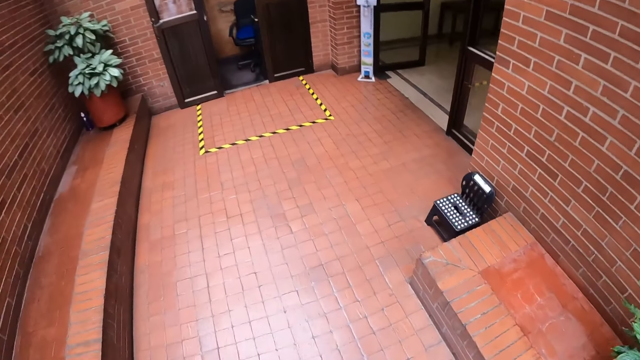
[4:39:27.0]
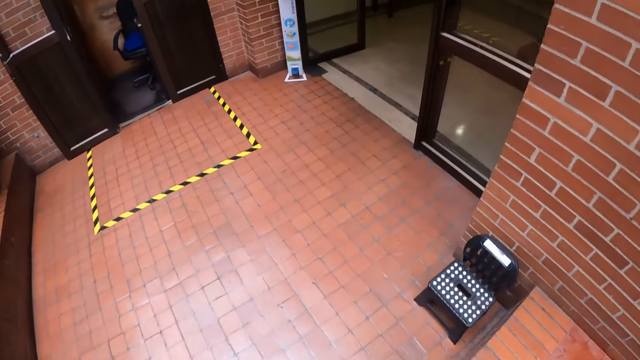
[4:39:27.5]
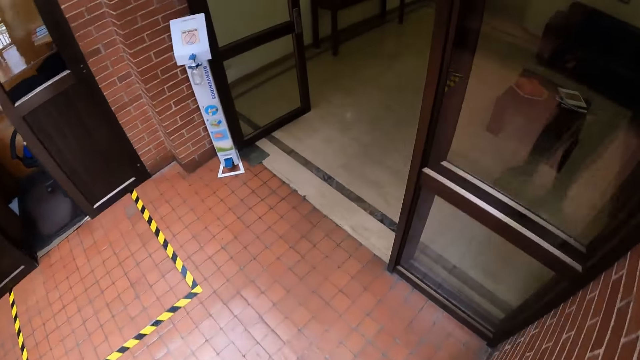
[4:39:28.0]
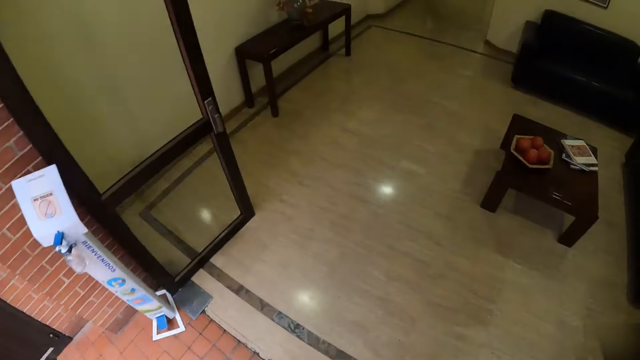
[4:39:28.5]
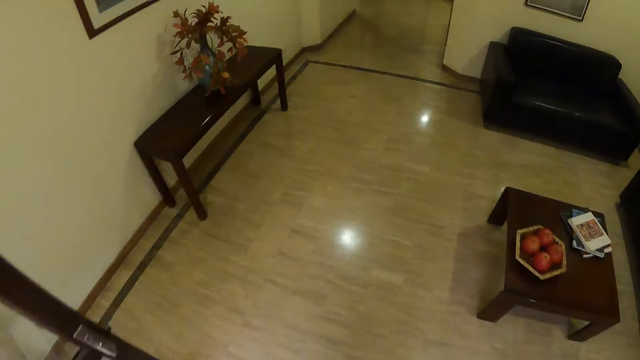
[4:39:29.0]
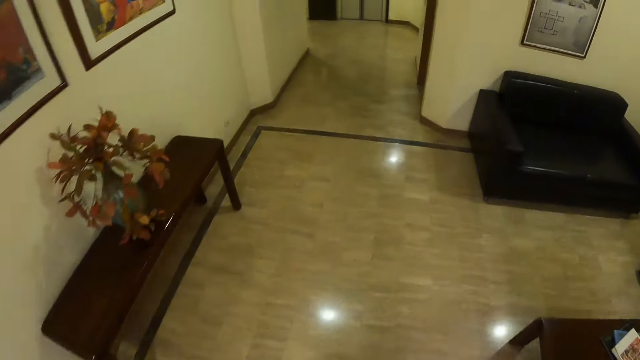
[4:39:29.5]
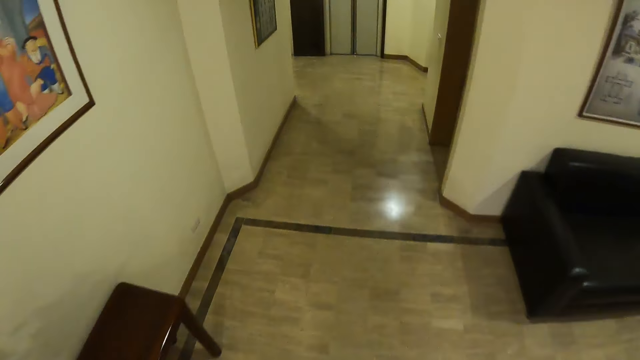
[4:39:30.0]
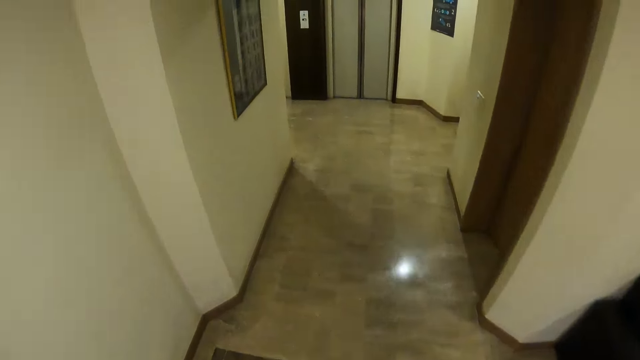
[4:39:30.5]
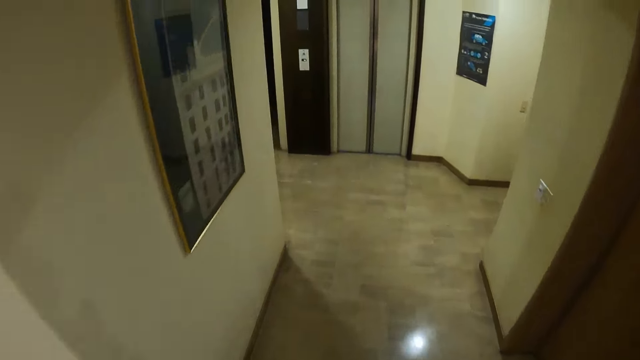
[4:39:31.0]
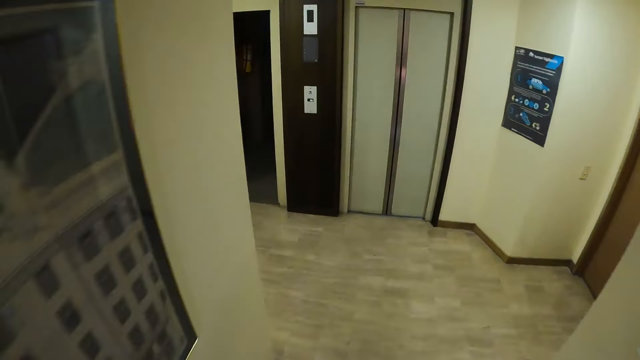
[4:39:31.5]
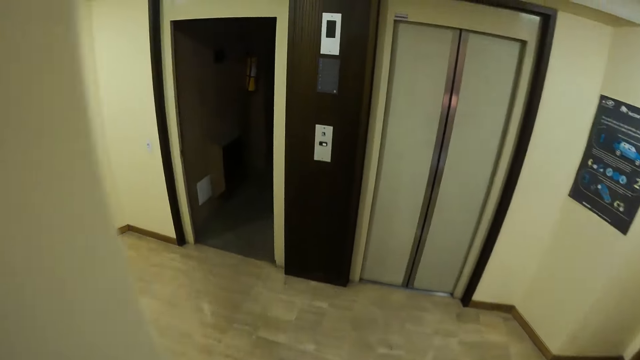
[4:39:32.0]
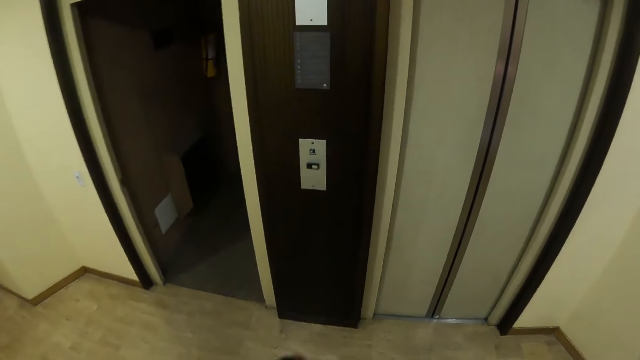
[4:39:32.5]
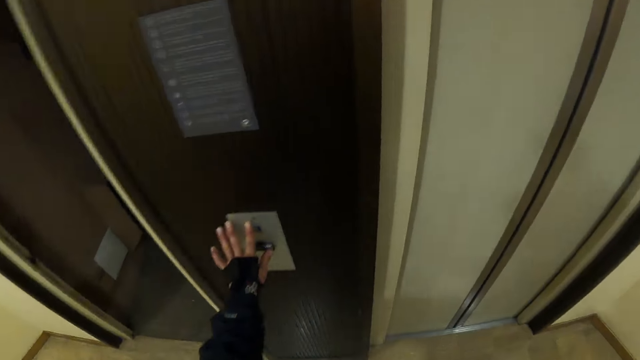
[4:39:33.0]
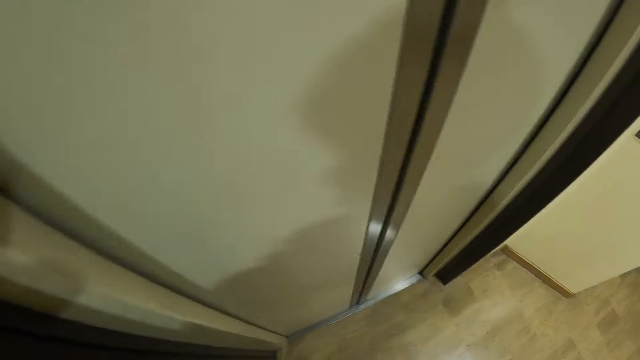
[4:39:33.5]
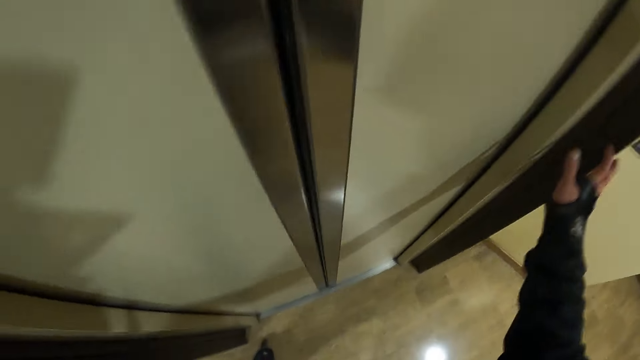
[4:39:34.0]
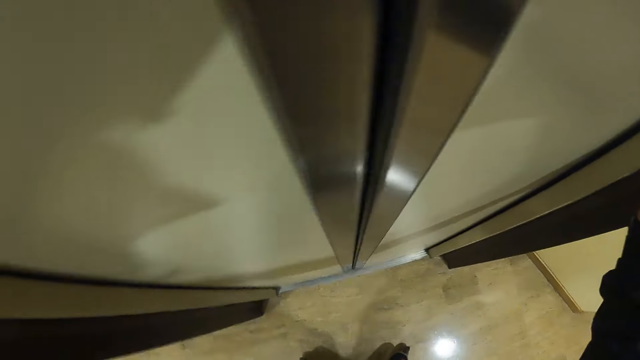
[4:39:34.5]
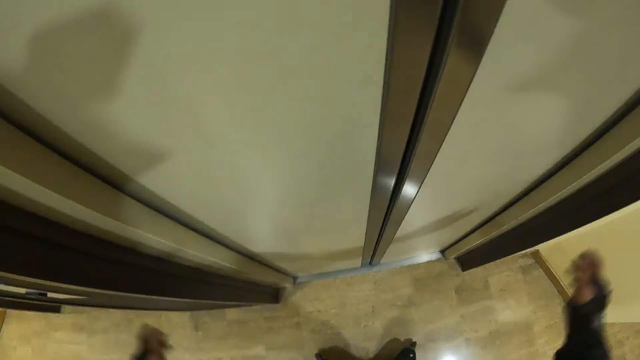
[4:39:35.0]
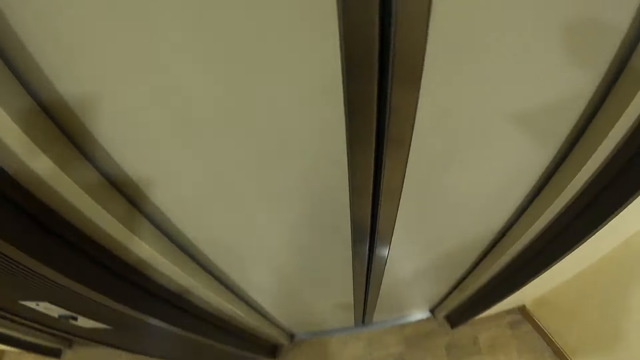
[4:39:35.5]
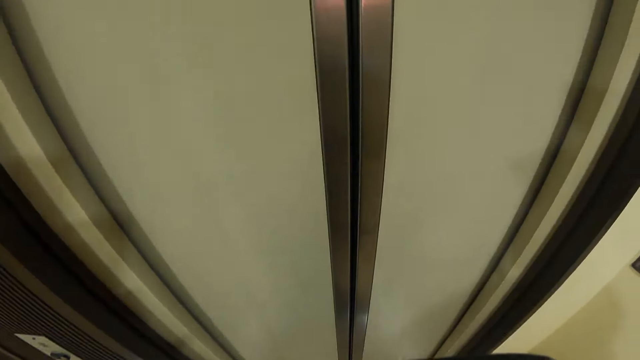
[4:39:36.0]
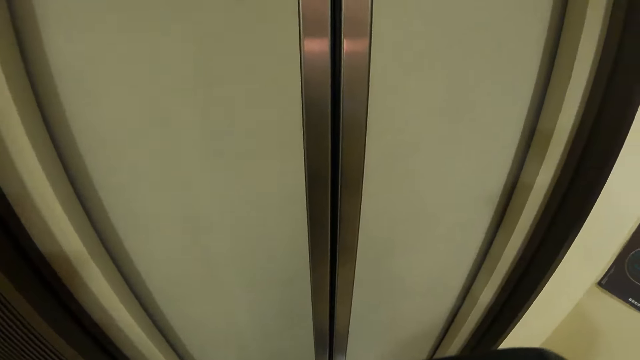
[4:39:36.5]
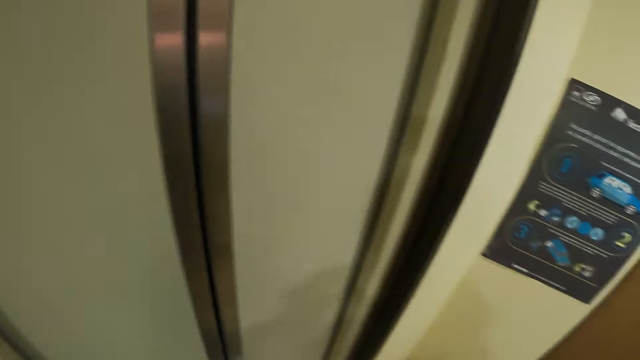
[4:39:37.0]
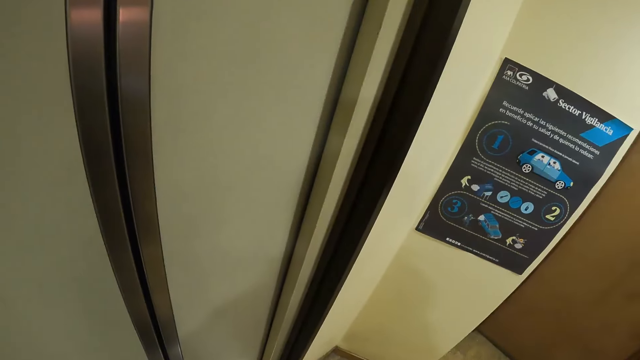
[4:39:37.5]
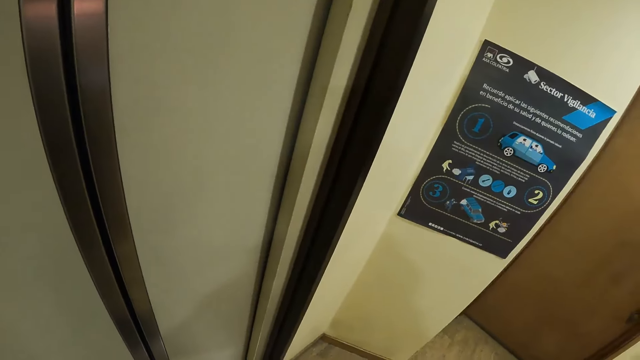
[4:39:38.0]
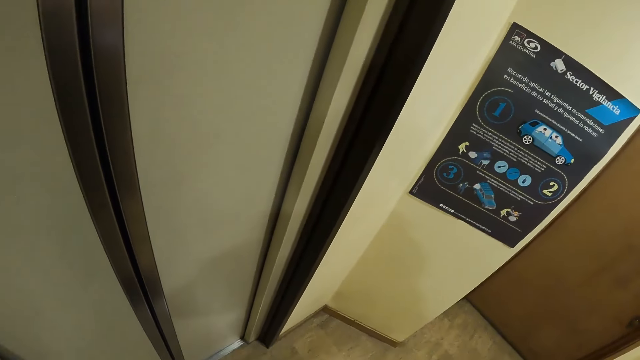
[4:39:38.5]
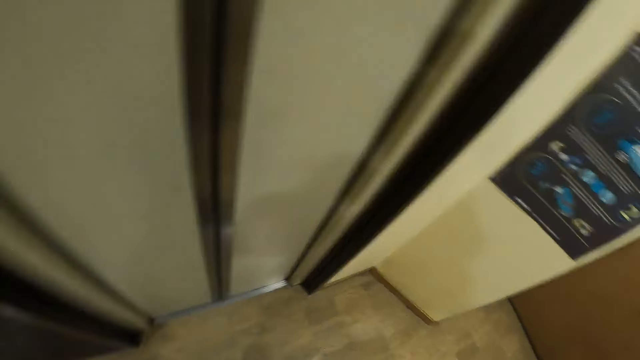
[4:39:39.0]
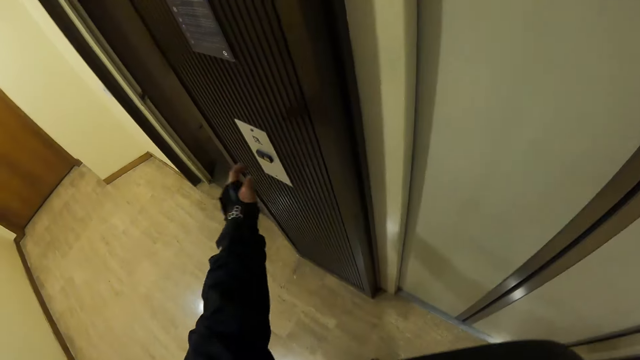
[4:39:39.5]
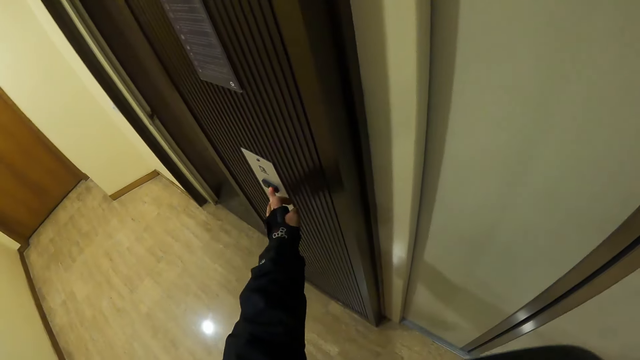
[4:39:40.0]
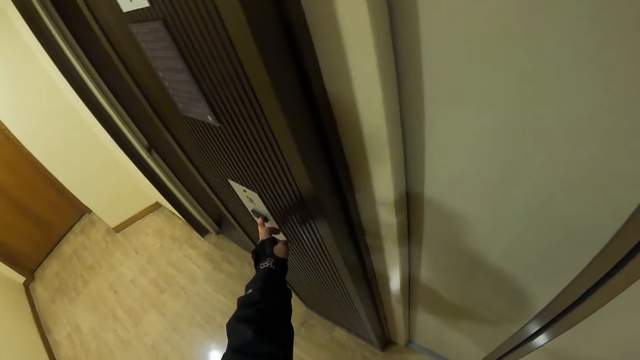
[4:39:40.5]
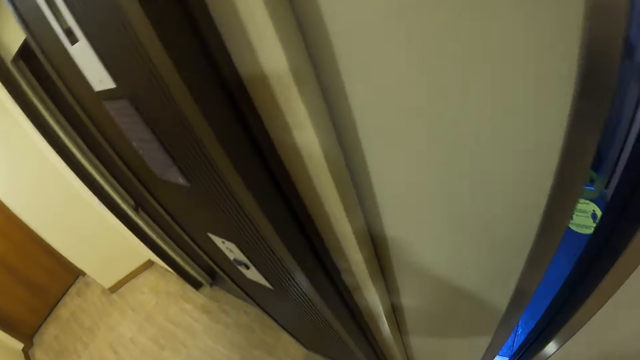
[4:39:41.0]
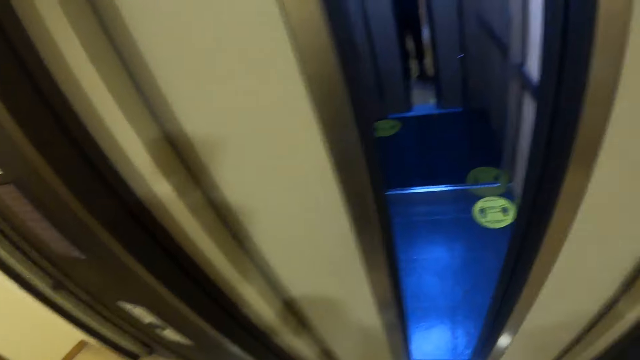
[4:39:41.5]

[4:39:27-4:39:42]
The camera wearer enters a door. He presses a button on an elevator with his left hand. He presses the button with the right hand. He looks at the lift door. He looks at a sticker. He presses the button on the elevator with his left hand.

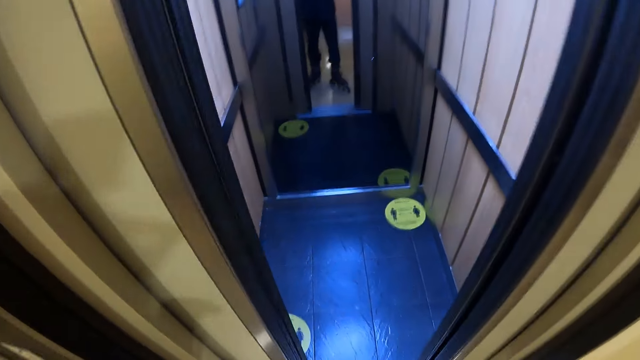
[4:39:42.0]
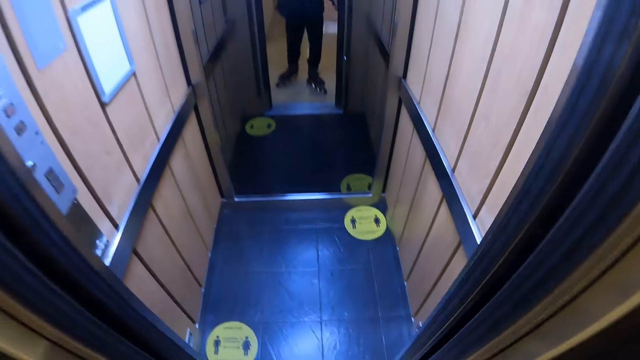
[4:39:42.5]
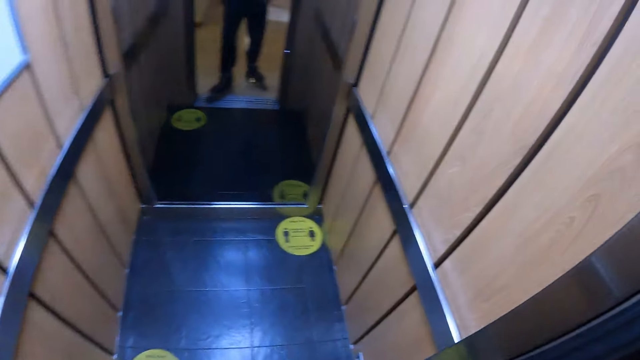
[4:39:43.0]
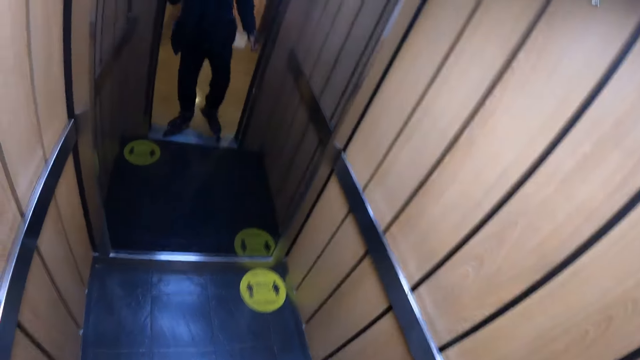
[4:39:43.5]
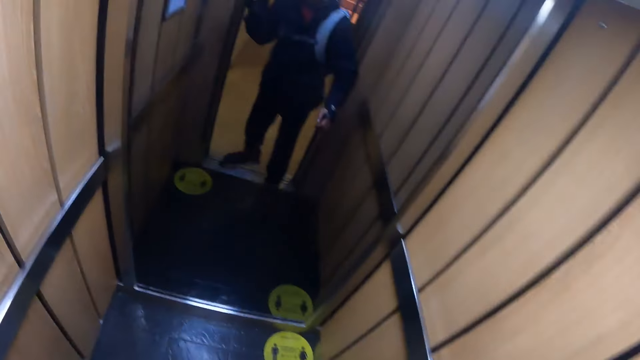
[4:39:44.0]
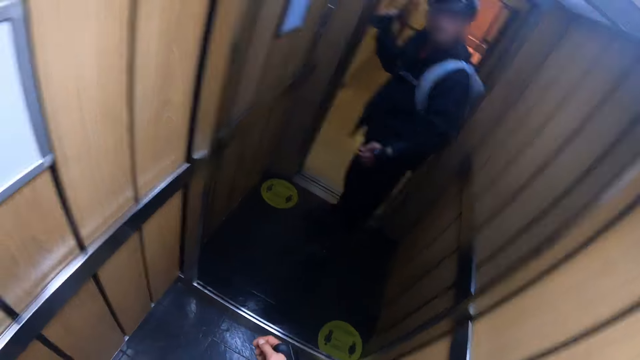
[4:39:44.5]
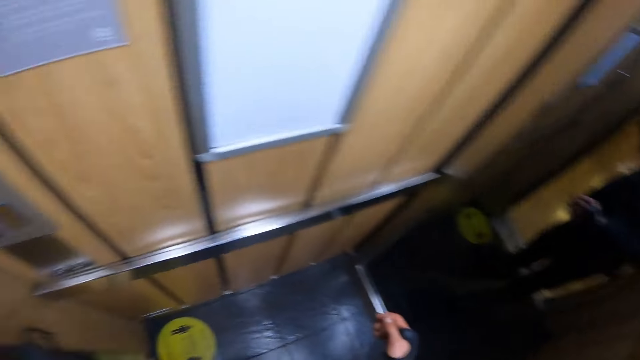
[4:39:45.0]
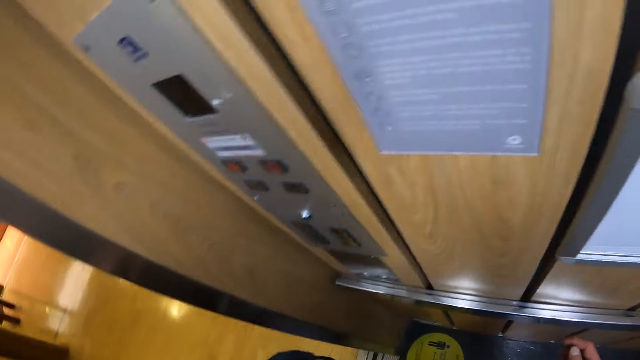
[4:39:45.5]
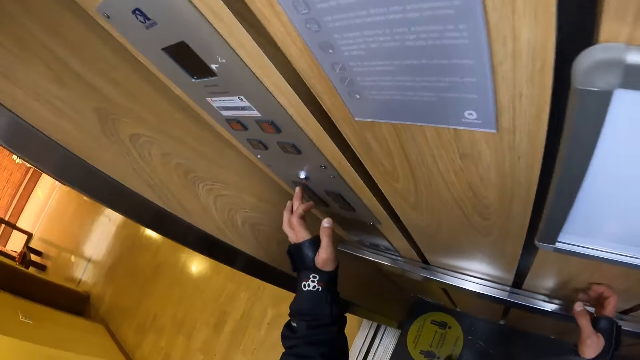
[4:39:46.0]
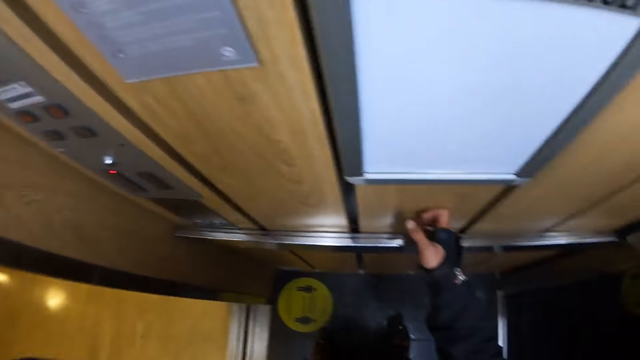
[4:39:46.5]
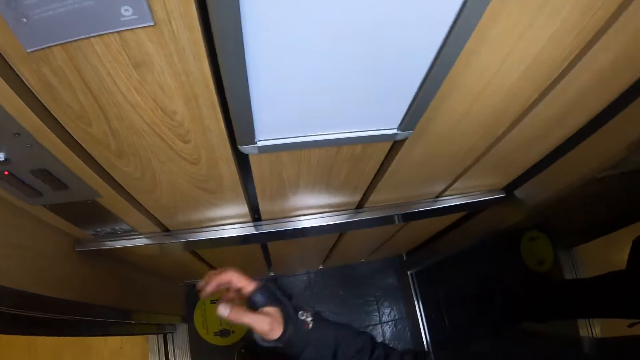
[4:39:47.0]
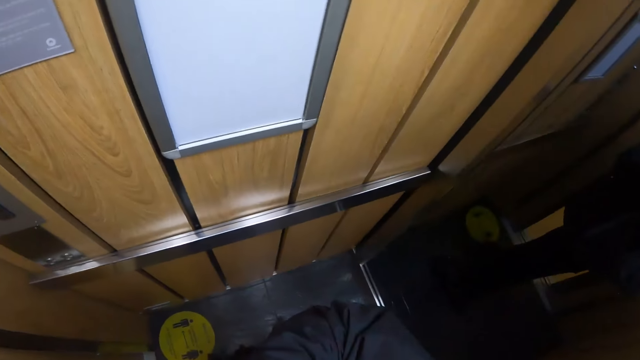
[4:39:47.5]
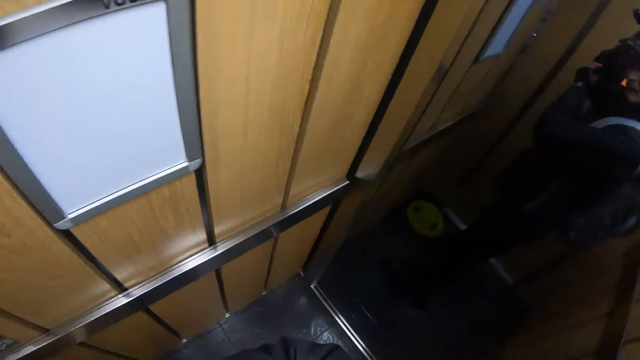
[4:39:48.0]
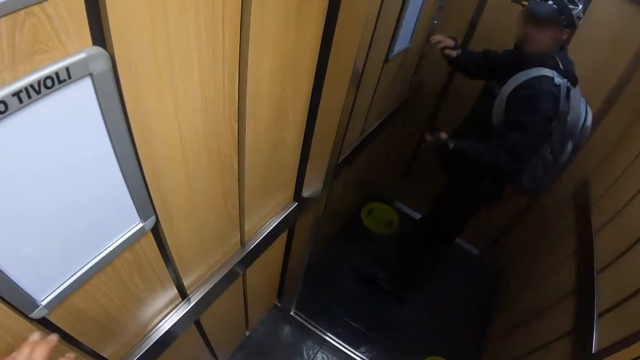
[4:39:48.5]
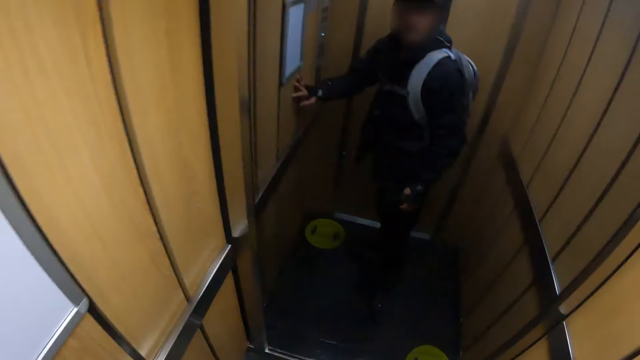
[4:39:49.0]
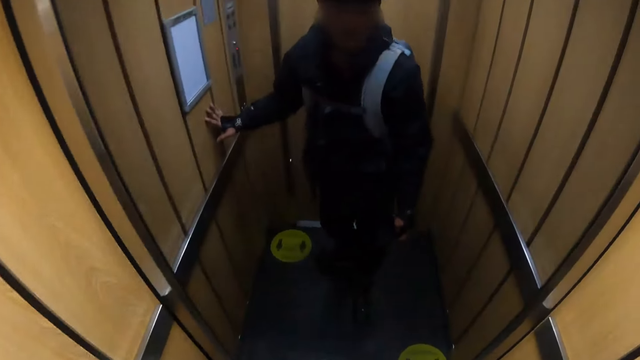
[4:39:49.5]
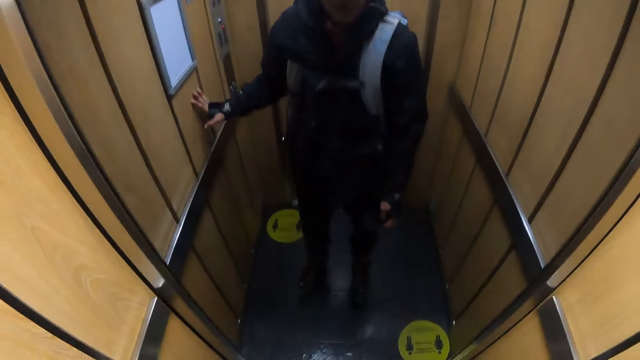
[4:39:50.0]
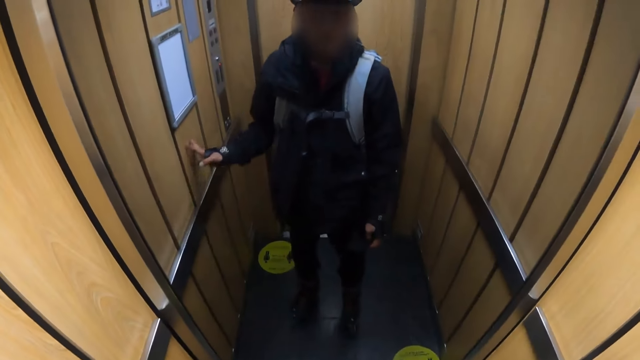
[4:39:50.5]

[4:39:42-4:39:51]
The camera wearer walks into the elevator or lift. He turns in the lift. He presses a button on the elevator with his left hand. He turns to the mirror. He touches the wall.
